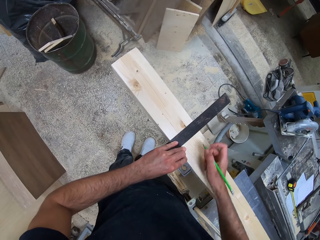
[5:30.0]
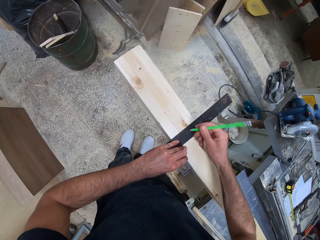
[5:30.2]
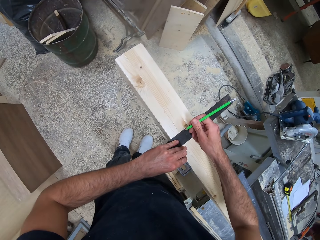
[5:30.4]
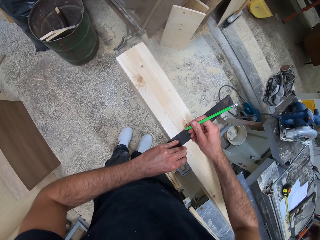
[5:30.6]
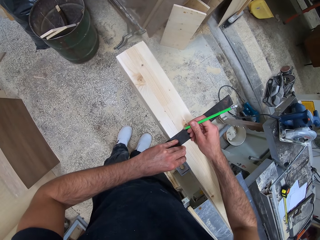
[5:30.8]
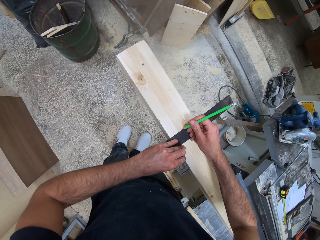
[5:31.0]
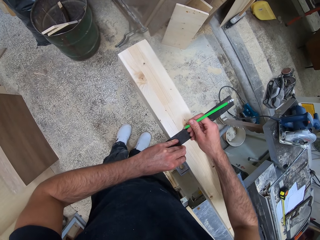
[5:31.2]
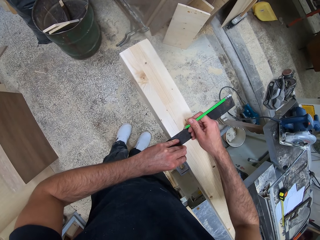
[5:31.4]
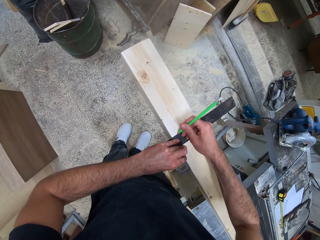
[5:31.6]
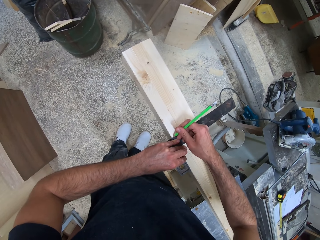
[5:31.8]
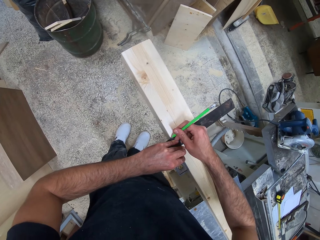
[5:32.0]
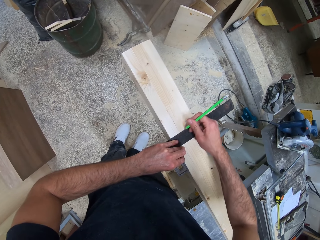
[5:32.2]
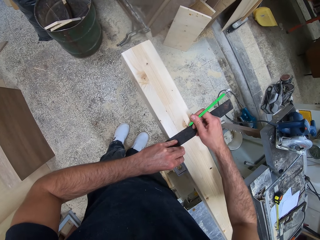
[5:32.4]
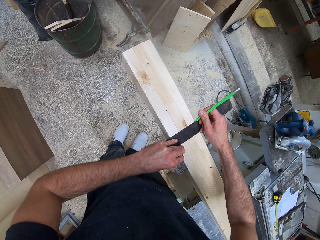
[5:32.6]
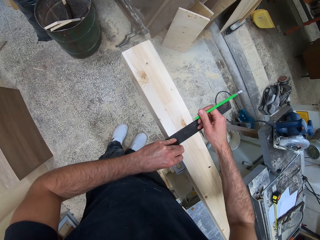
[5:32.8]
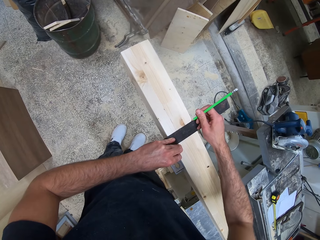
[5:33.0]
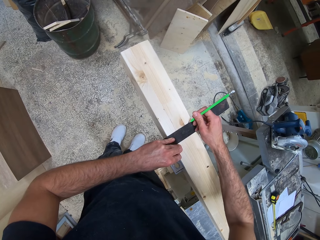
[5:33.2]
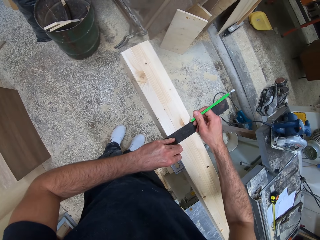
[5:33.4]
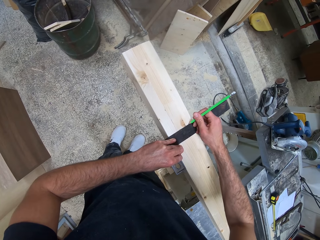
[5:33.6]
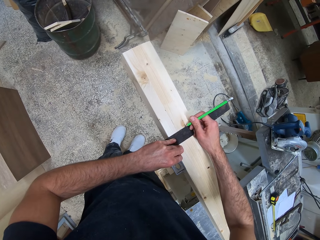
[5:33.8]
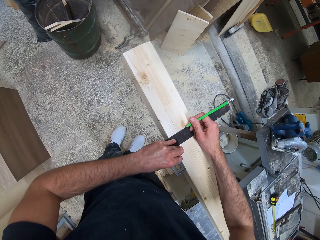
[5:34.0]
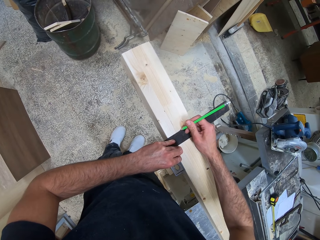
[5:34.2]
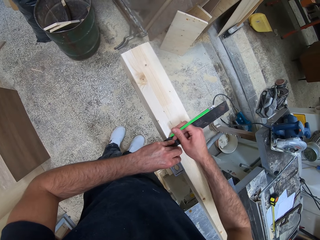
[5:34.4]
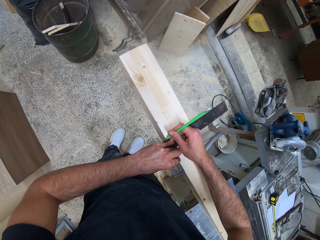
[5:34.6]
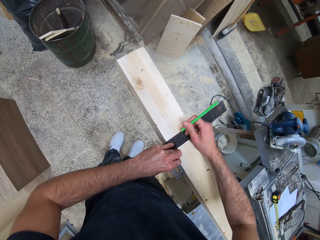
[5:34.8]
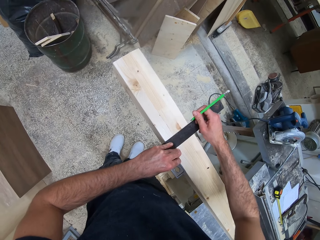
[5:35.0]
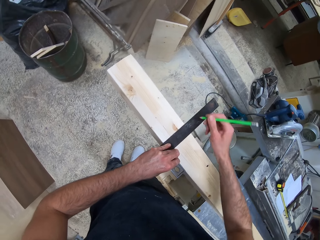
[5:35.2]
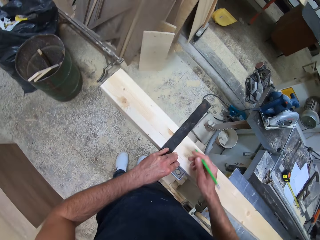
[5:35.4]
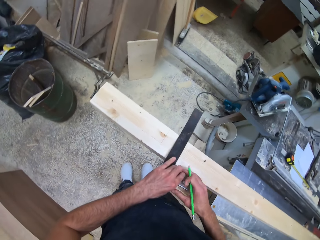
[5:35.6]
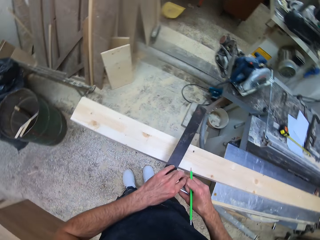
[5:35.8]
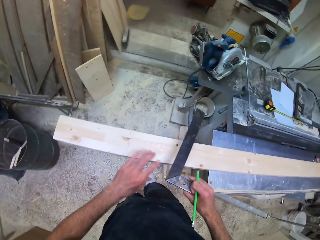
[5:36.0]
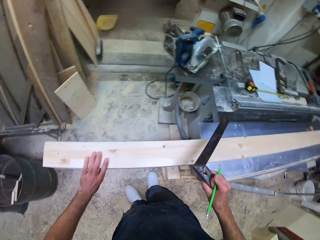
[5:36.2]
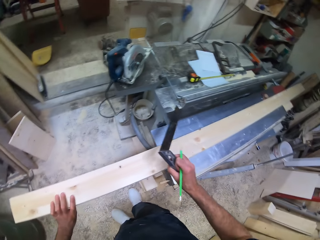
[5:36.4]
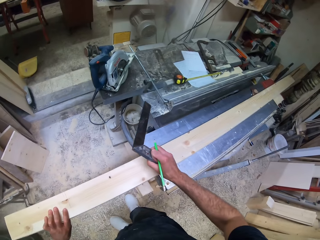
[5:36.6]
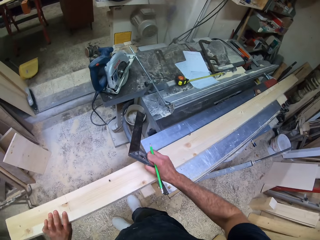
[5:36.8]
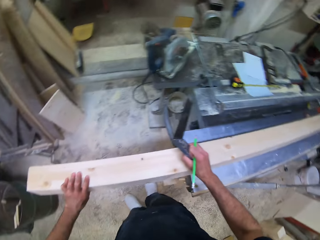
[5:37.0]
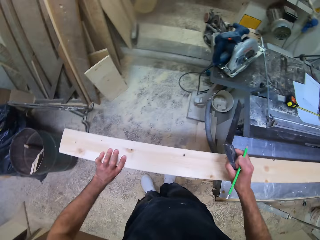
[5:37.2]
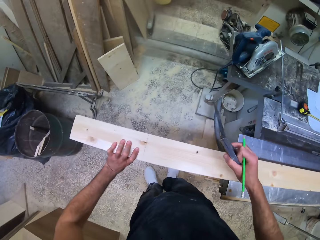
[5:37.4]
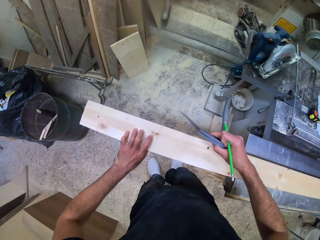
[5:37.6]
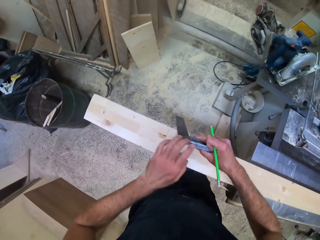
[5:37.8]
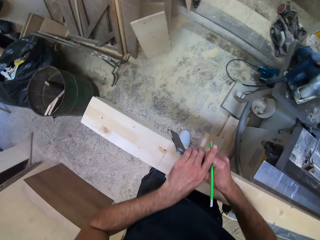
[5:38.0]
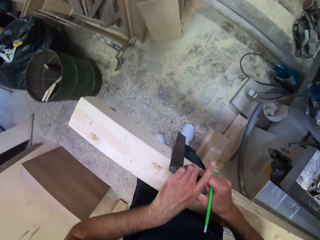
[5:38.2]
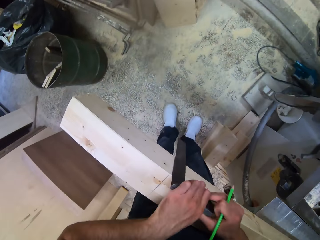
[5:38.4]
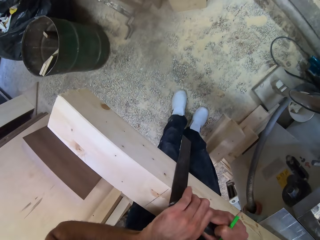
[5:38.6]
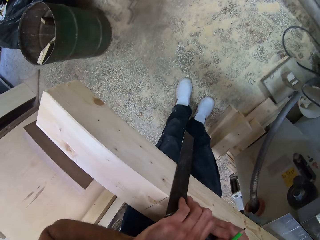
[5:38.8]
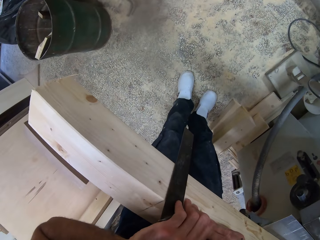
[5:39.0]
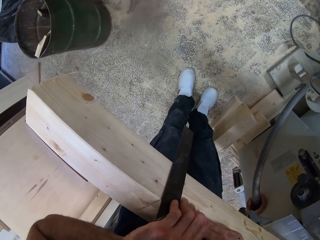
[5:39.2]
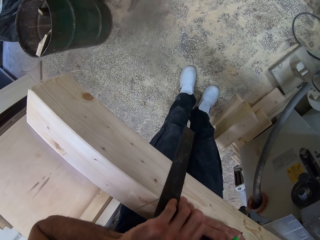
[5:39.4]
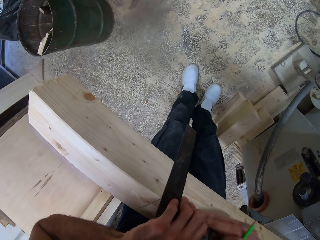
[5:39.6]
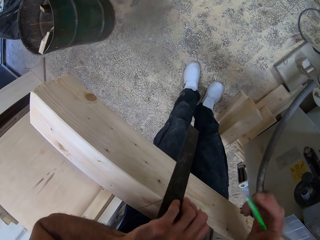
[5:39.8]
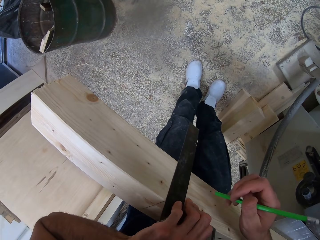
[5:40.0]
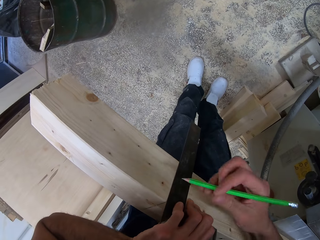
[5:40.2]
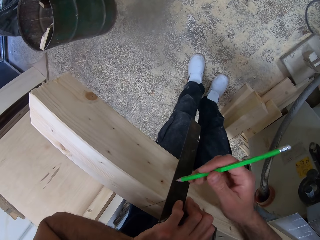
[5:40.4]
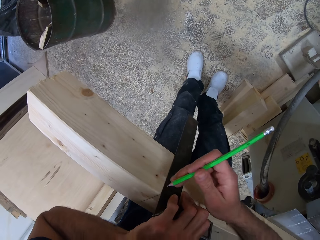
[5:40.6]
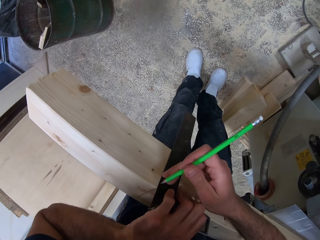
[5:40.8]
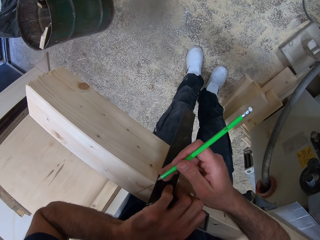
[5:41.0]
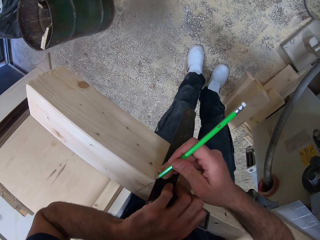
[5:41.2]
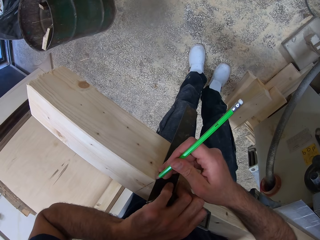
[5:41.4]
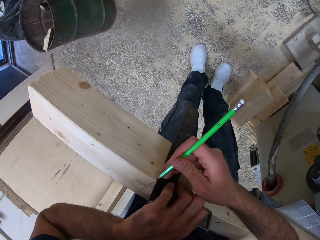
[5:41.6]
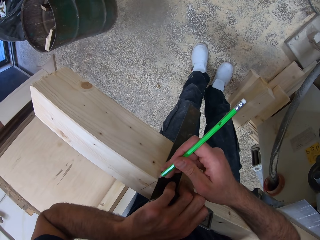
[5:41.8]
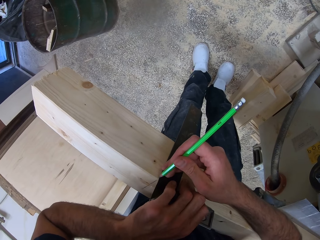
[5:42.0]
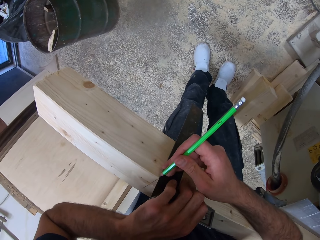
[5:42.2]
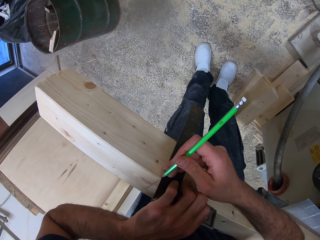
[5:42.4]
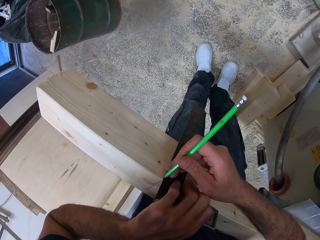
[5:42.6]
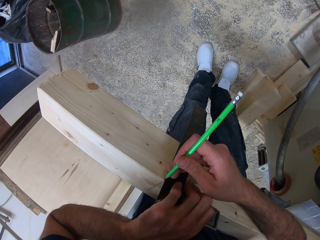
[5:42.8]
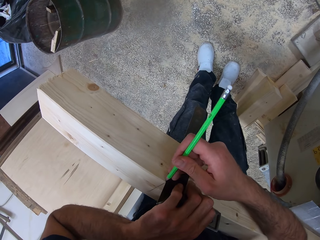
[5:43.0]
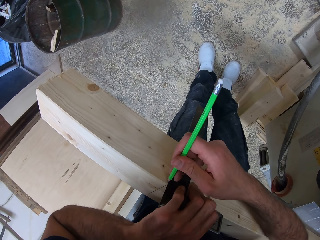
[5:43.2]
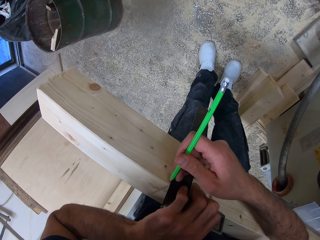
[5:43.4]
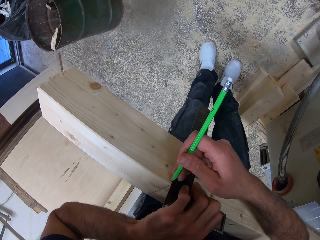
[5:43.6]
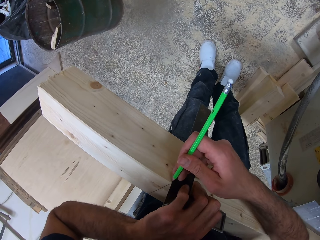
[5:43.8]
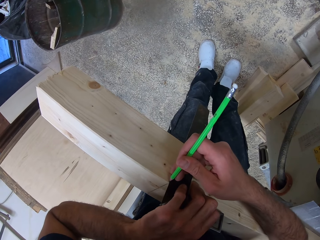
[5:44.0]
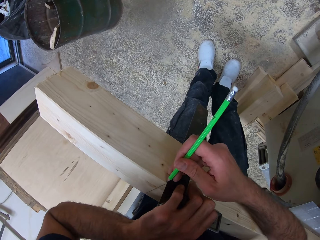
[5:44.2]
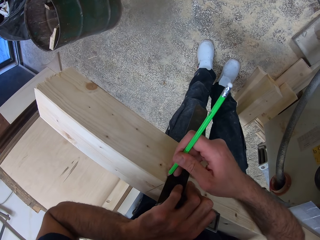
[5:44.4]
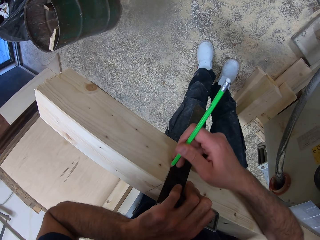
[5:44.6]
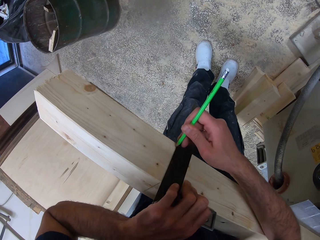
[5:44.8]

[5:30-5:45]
The camera wearer marks the piece of wood with the pencil. They measure the timber with the try square. They place the try square on the side of the piece of wood. They mark the piece of wood with the pencil.

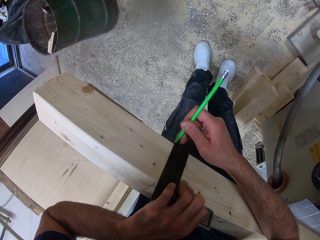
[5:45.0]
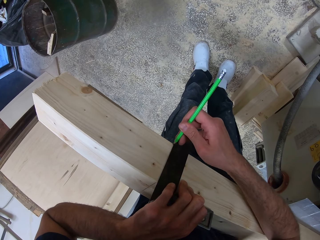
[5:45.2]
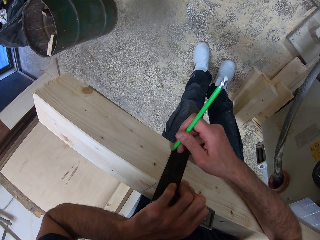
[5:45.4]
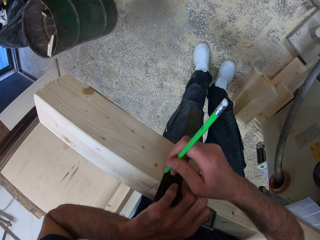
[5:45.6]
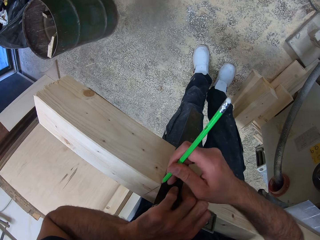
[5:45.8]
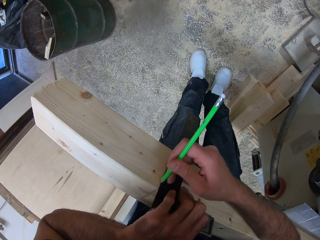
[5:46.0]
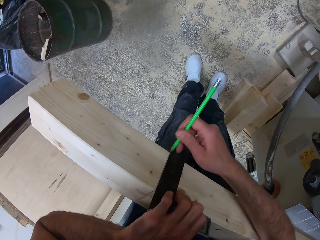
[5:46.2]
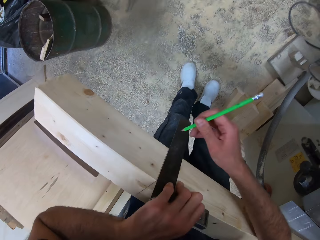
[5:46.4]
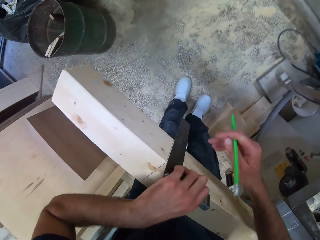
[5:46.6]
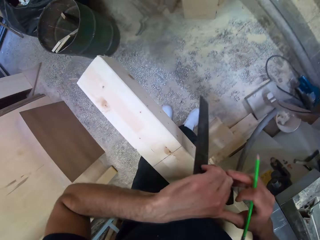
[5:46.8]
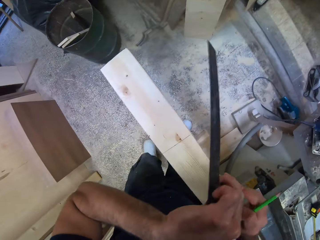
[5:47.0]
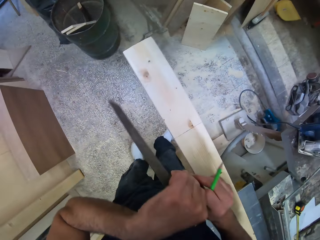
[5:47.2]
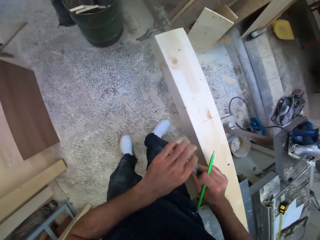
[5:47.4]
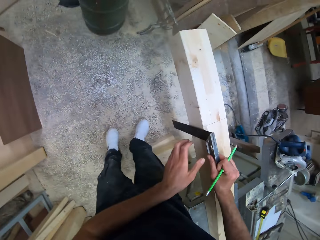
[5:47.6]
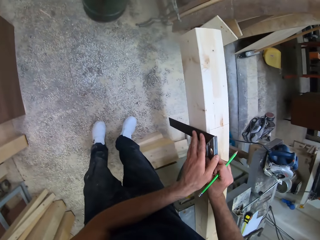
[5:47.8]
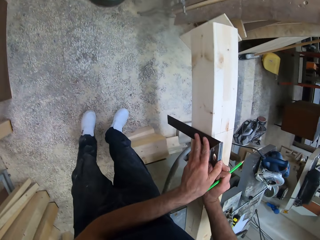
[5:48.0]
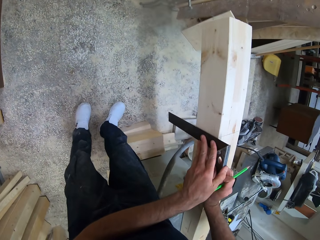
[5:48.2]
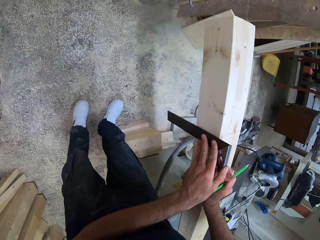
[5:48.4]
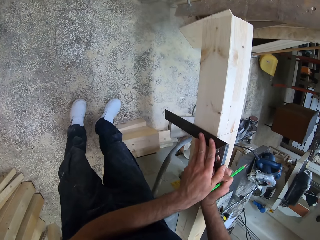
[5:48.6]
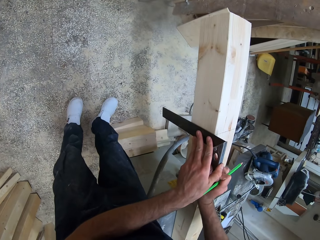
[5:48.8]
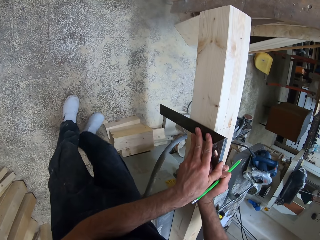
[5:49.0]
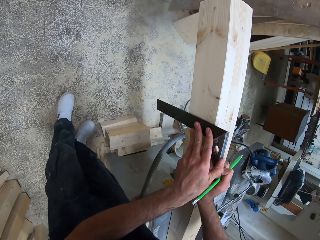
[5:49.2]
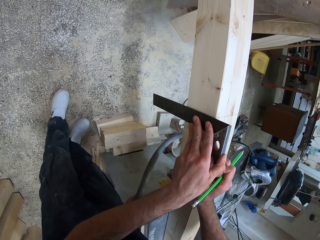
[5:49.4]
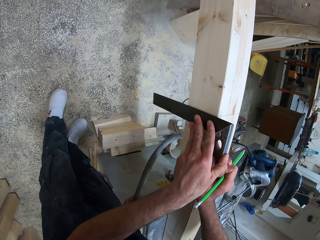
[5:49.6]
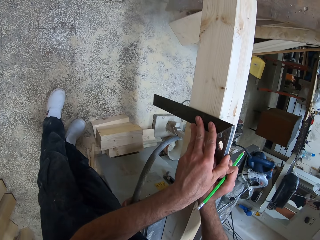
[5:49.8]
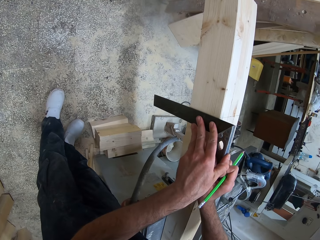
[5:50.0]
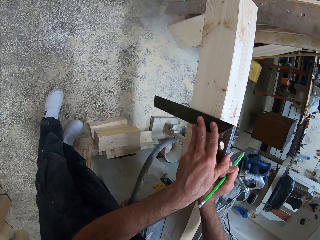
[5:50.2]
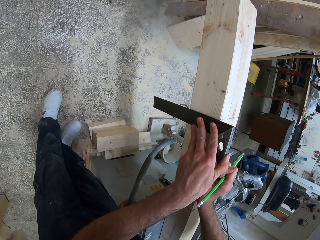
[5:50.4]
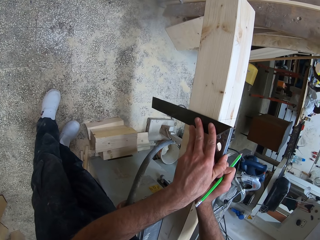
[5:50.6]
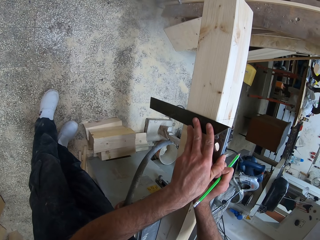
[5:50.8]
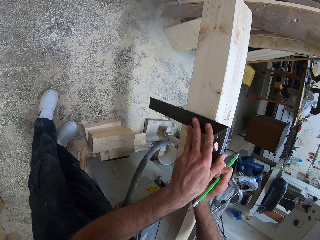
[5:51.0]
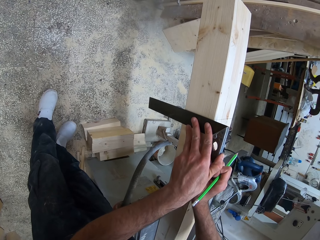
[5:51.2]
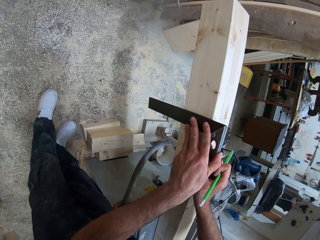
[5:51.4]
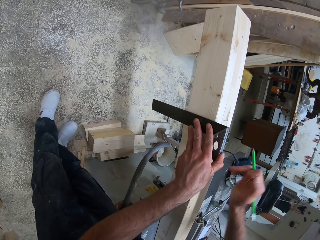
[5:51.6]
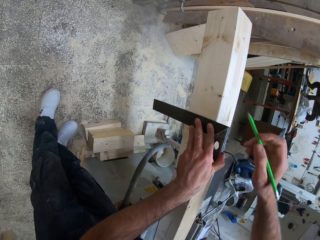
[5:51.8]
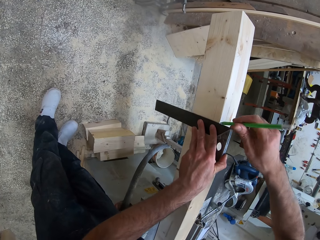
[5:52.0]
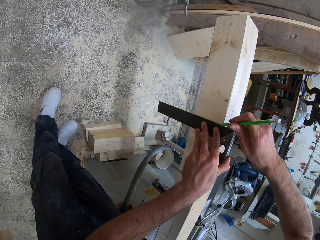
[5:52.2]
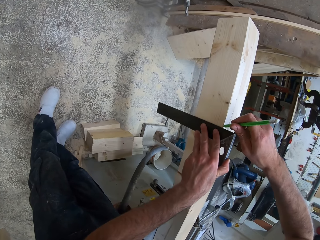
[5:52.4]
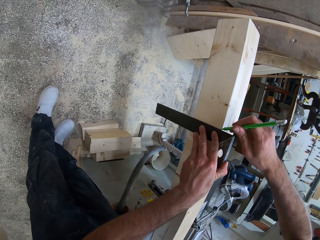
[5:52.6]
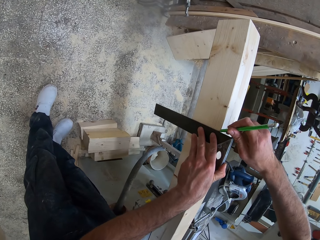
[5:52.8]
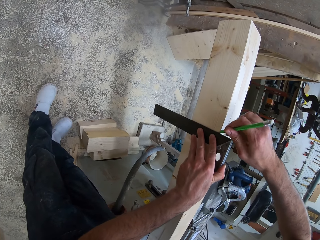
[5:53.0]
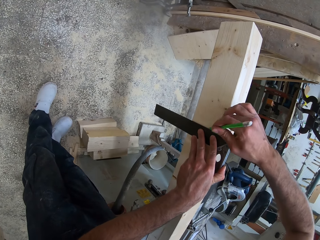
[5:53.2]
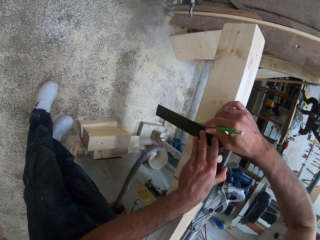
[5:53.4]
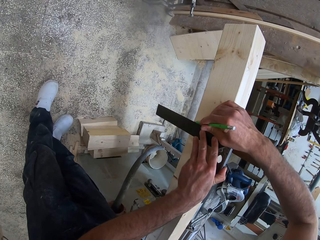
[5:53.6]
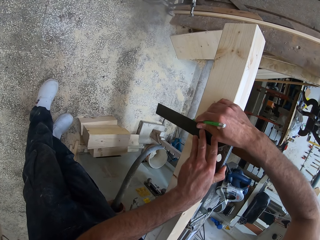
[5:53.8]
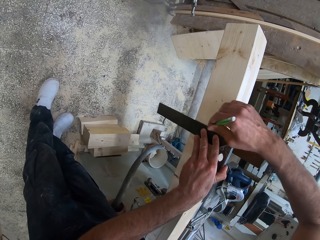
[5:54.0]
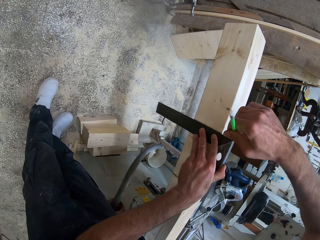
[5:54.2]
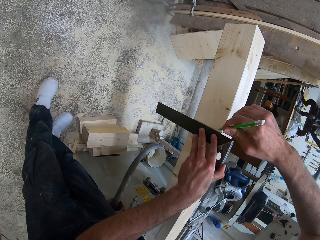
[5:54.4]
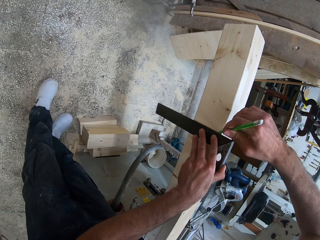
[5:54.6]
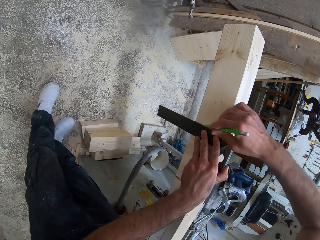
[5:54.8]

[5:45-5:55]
The camera wearer places the try square on the other side of the piece of wood. They measure the timber with the try square. They mark the piece of wood with the pencil.
